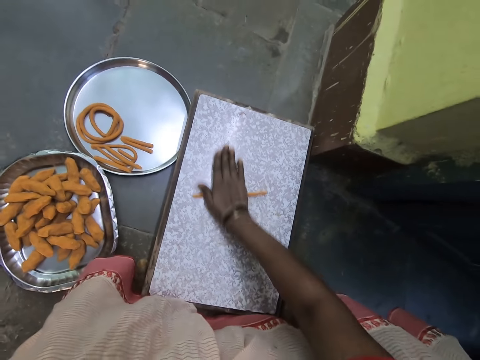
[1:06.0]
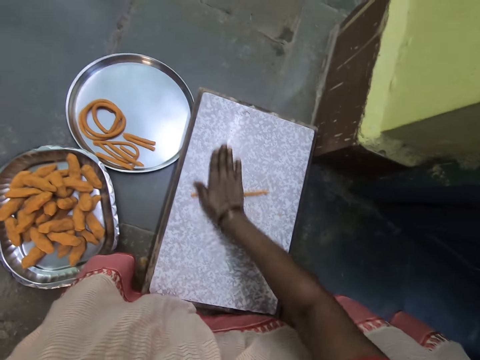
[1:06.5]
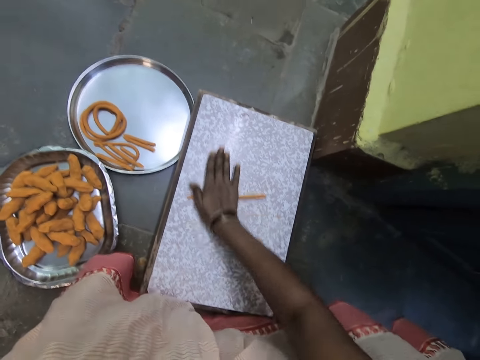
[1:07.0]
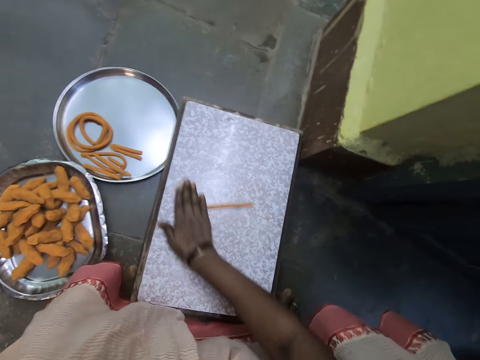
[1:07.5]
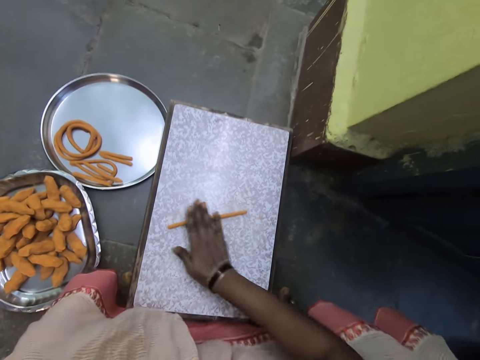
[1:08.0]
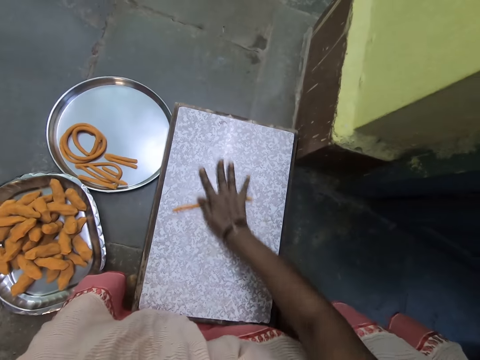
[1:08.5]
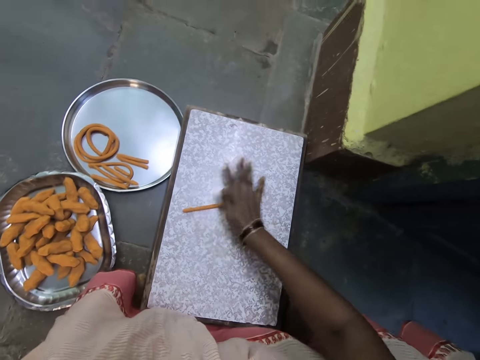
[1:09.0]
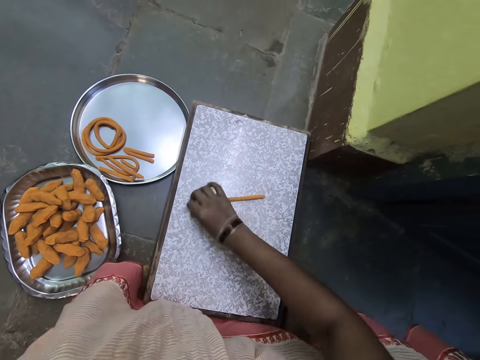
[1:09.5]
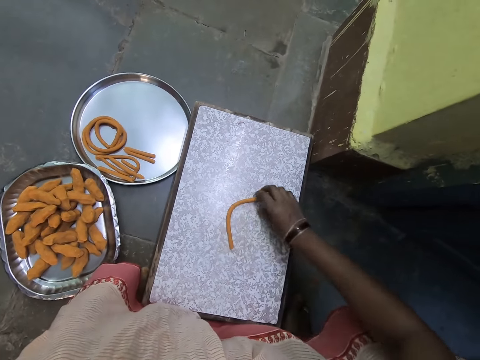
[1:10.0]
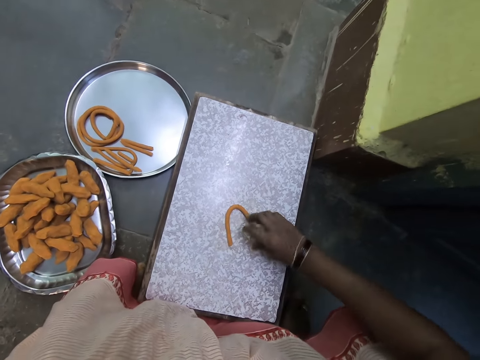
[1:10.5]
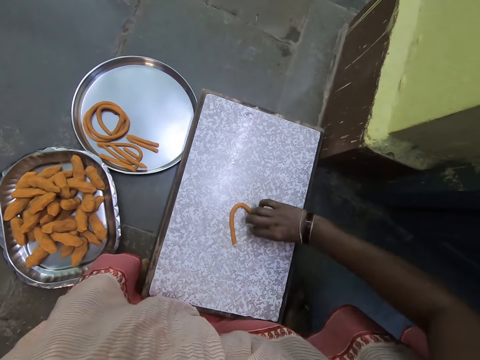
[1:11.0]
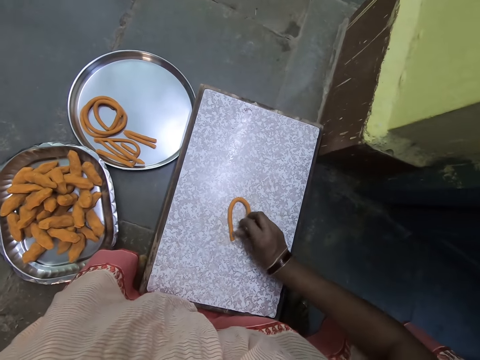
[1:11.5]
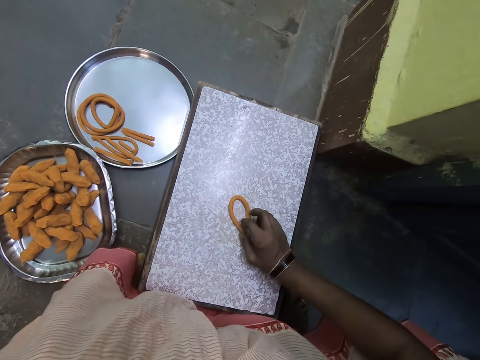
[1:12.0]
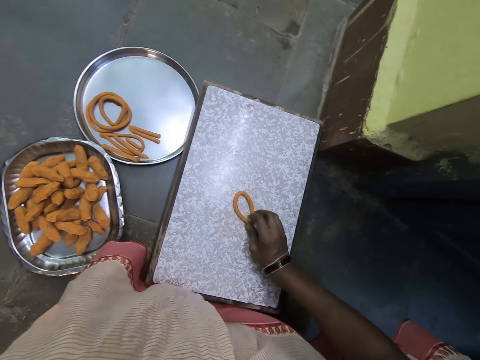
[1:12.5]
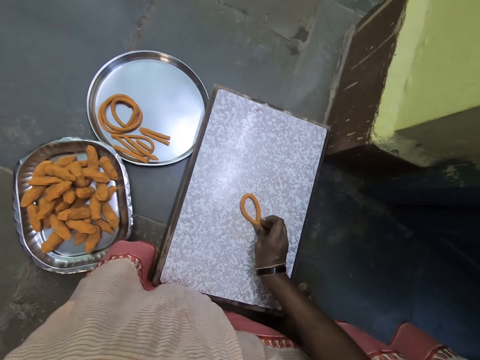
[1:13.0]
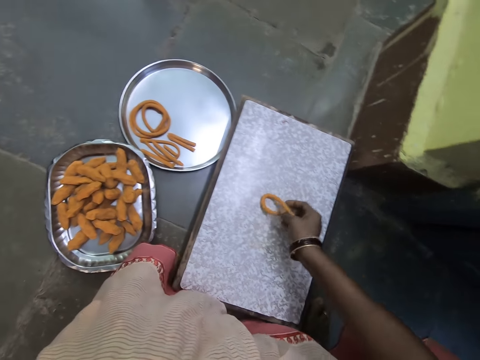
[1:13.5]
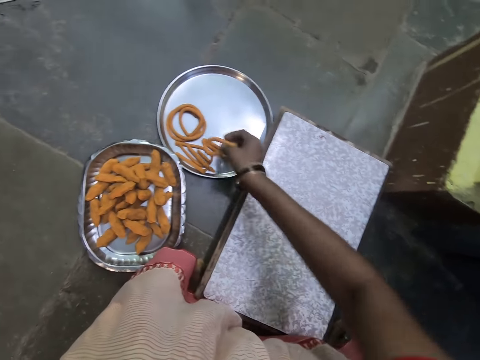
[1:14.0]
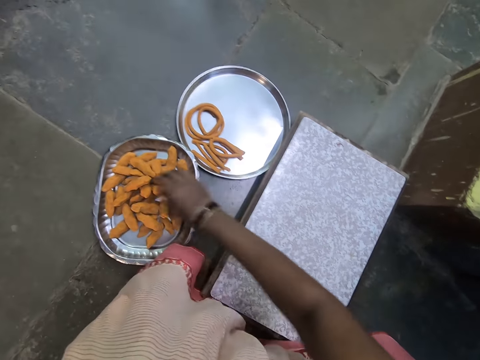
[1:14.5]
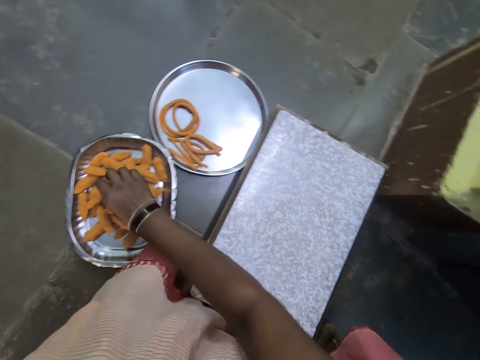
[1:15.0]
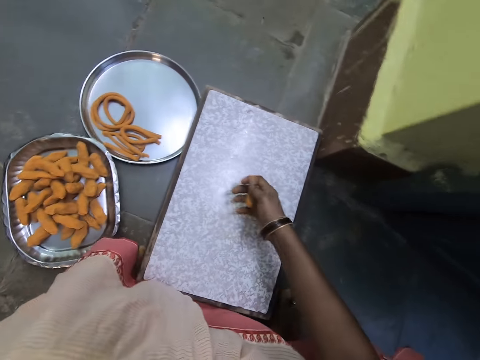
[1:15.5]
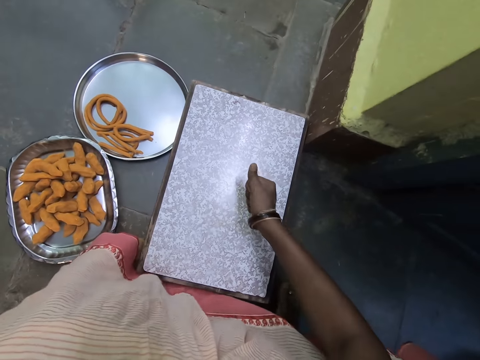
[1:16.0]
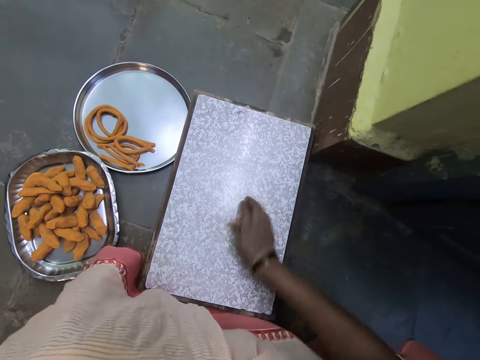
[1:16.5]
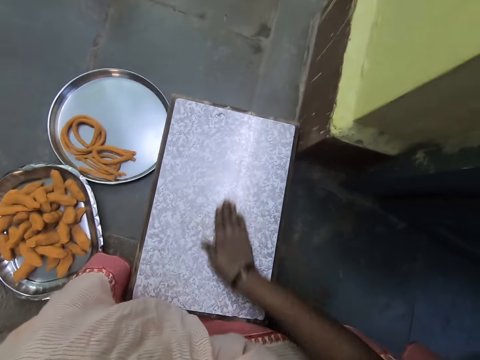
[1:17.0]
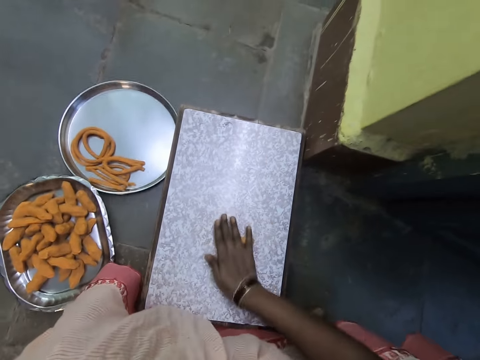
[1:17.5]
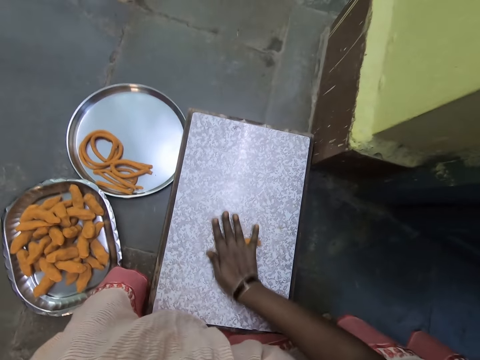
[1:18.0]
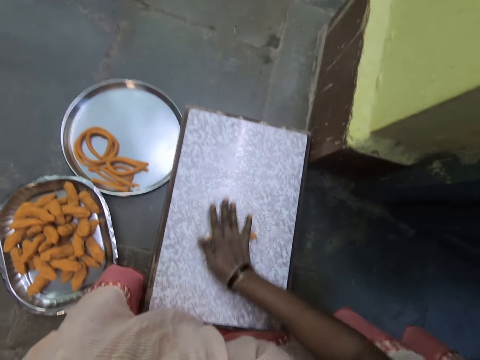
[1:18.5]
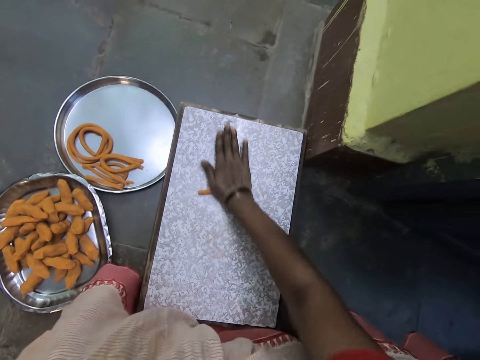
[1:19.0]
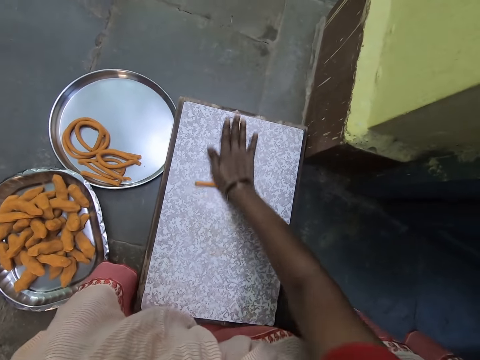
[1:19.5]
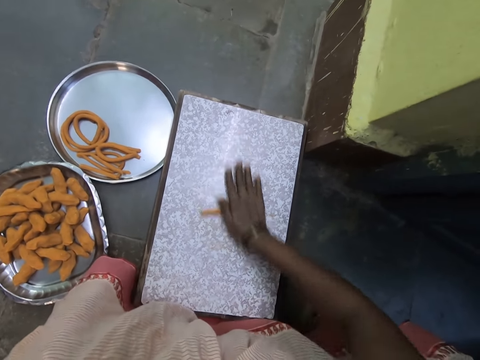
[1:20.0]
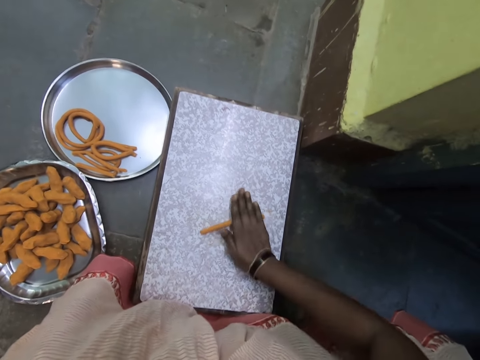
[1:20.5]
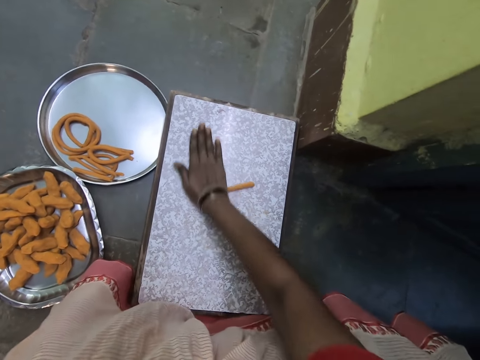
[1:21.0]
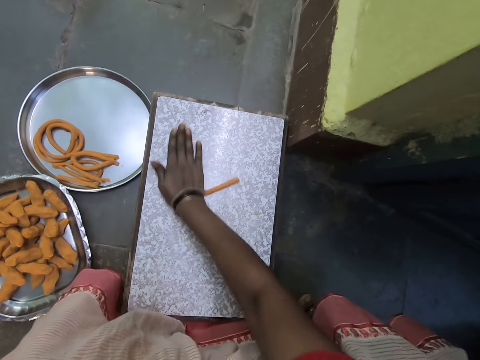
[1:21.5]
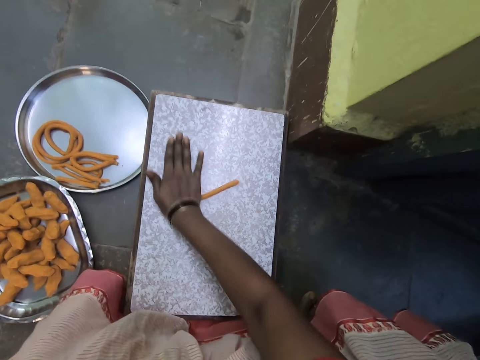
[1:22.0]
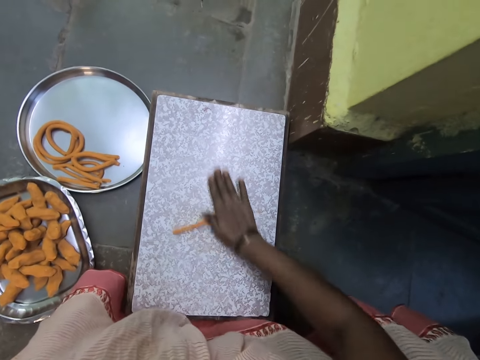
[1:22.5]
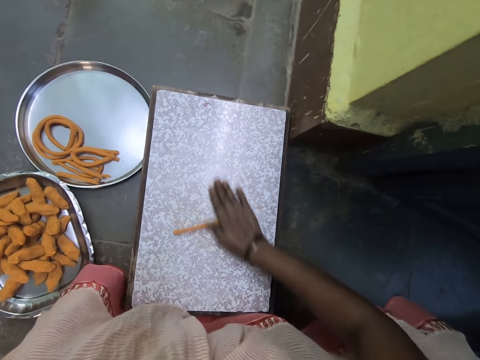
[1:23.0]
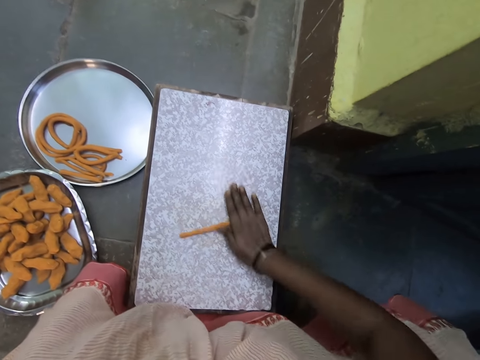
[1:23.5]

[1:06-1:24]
The camera wearer folds the dough. He joins the two ends of the dough on the board. He carries the rolled dough from the chopping board to the aluminum plate. He picks the dough from the plate on the floor. He squeezes the dough. He rolls the dough with his hand on the chopping board on the floor.

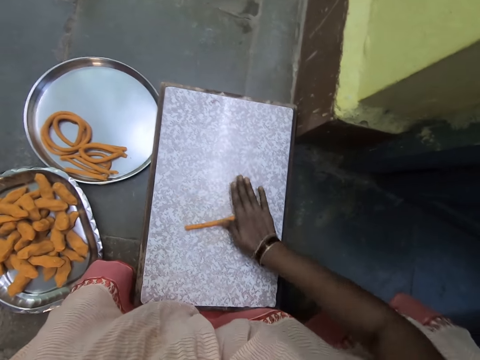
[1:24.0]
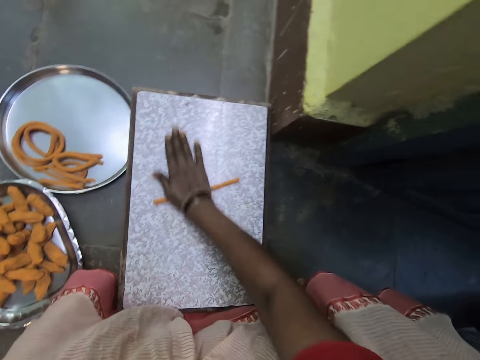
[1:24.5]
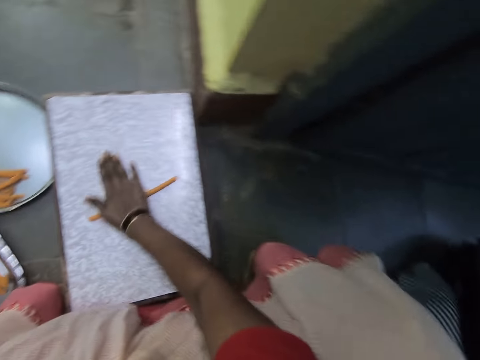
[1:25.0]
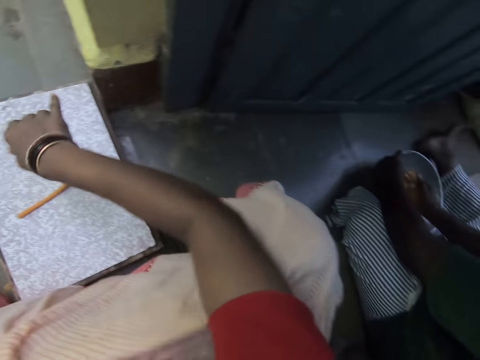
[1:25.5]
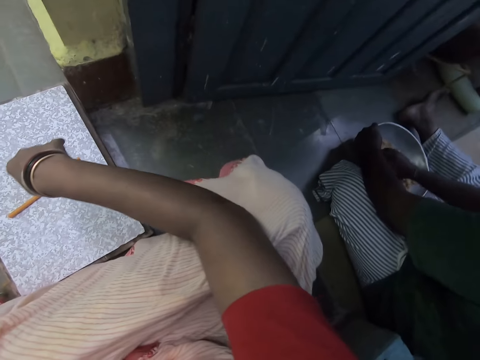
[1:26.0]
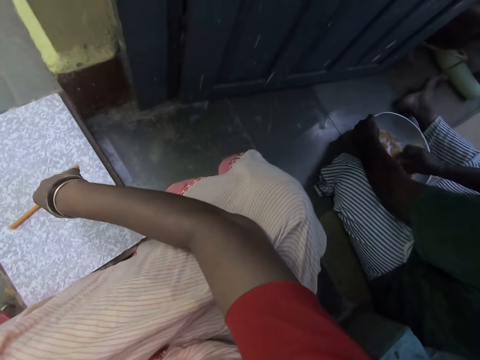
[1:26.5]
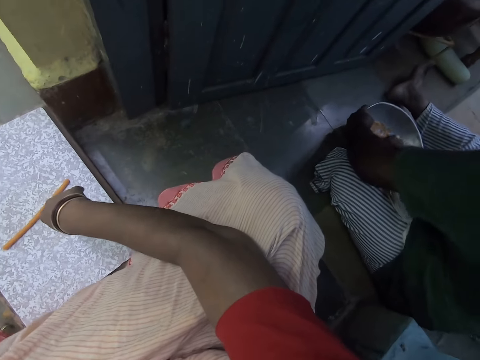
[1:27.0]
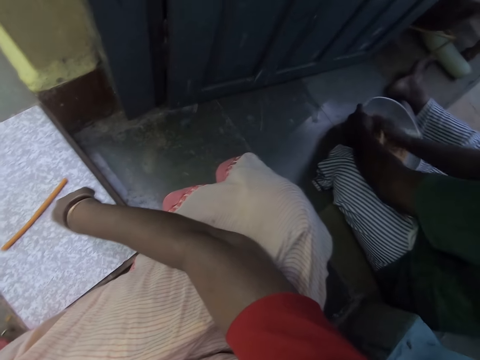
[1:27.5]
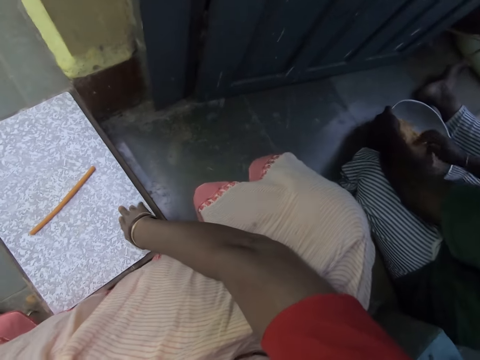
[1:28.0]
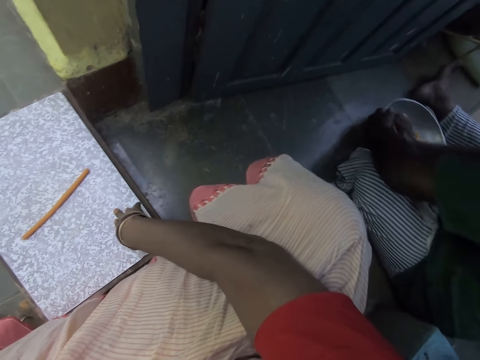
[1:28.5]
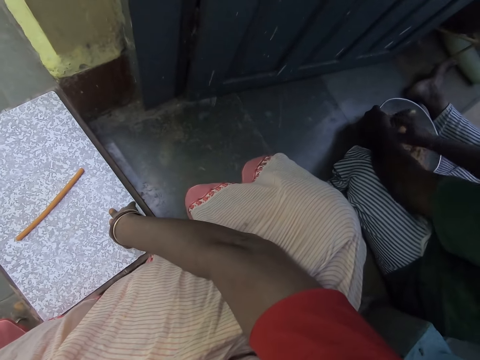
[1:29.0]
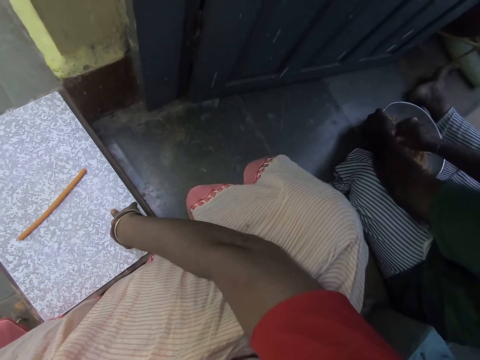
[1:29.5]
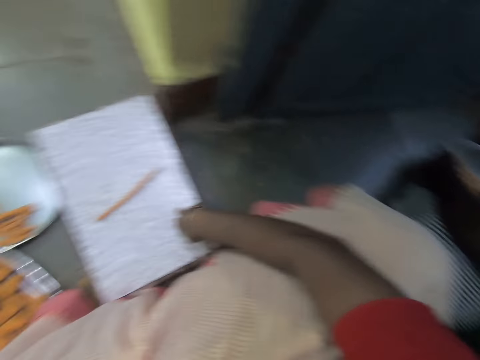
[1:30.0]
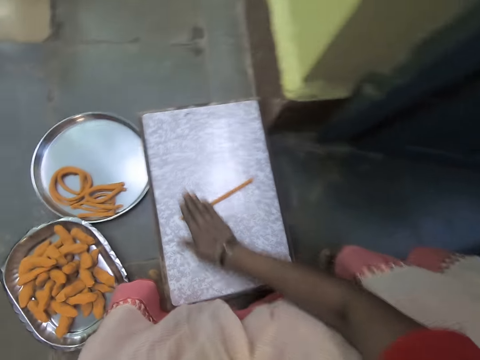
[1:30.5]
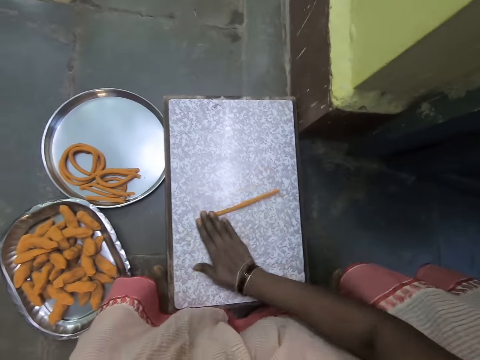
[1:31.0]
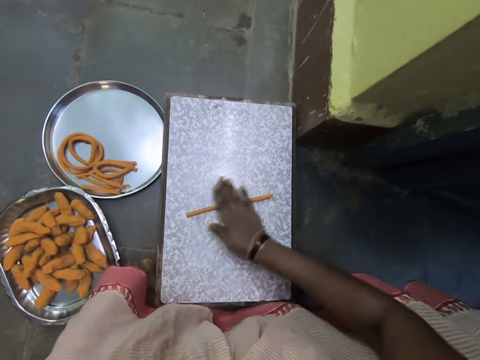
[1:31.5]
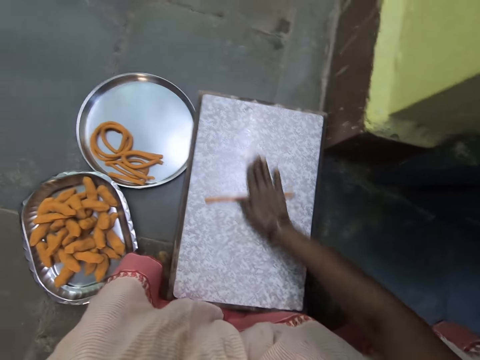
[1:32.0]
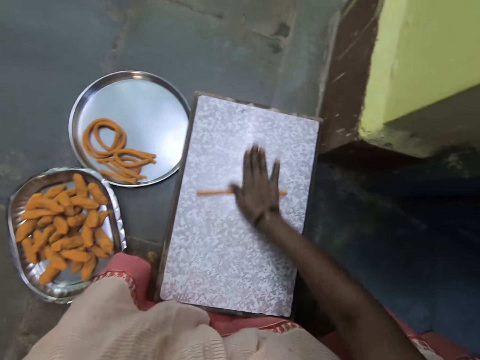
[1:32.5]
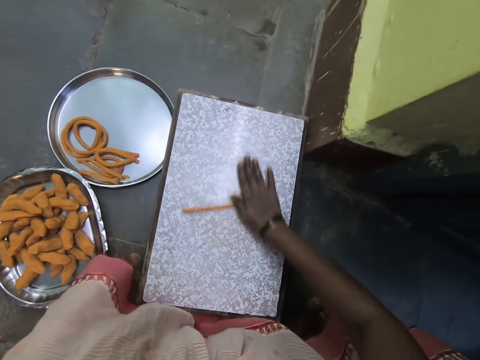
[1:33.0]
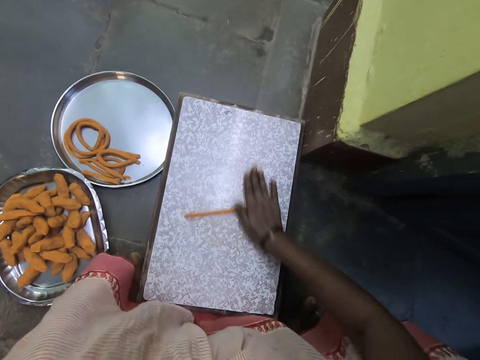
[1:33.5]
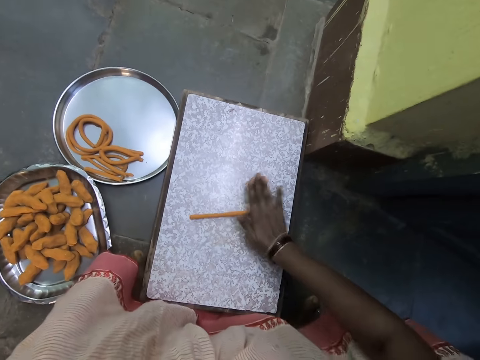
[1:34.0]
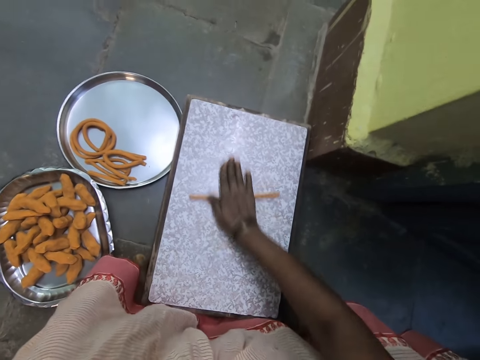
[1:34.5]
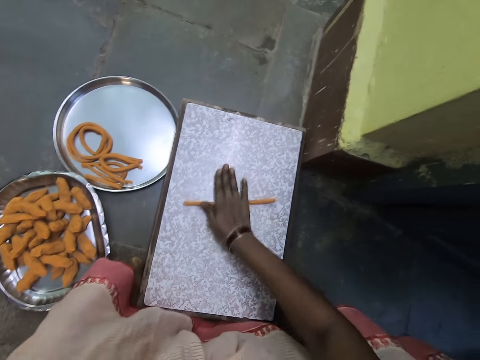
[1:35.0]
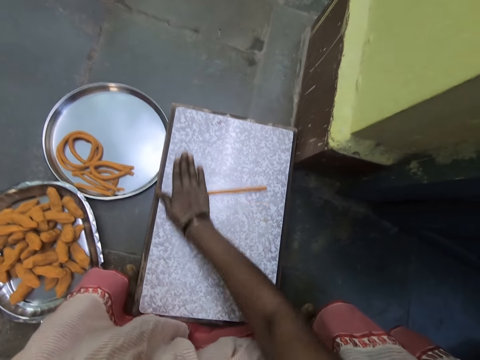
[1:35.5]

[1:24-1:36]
The camera wearer looks at a lady. The lady mixes something in the basin on the floor. The camera wearer interacts with the lady. He rolls the dough with his hand on the chopping board on the floor.
